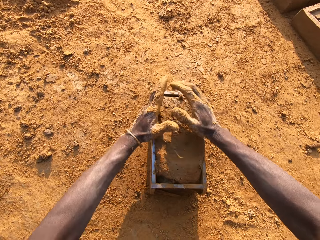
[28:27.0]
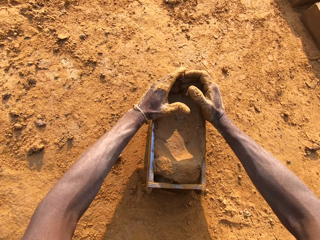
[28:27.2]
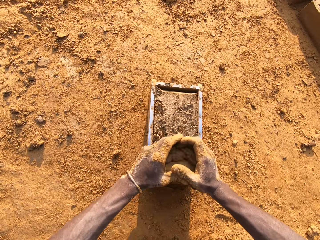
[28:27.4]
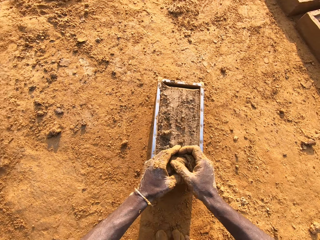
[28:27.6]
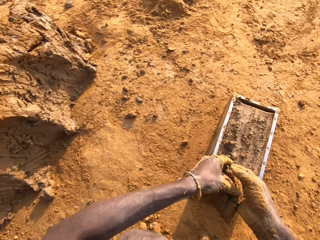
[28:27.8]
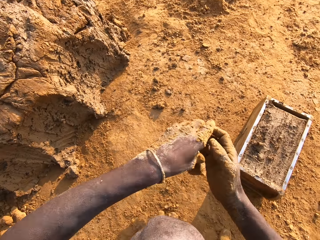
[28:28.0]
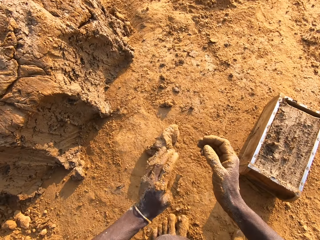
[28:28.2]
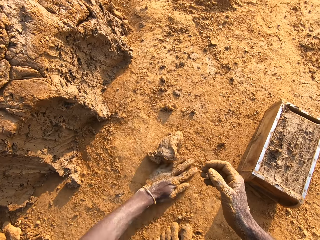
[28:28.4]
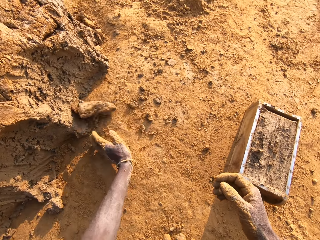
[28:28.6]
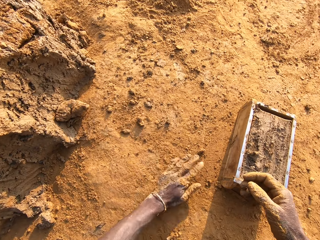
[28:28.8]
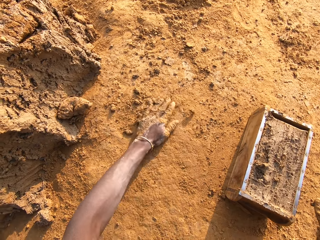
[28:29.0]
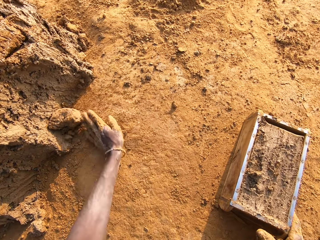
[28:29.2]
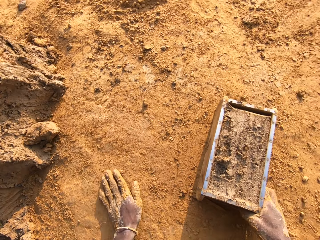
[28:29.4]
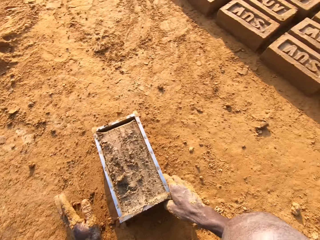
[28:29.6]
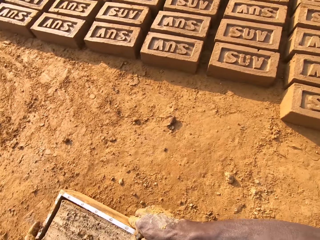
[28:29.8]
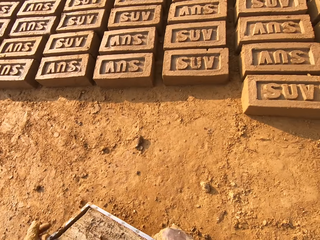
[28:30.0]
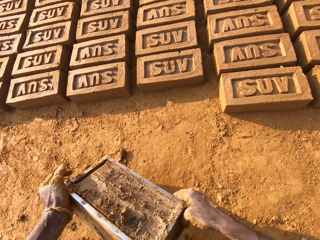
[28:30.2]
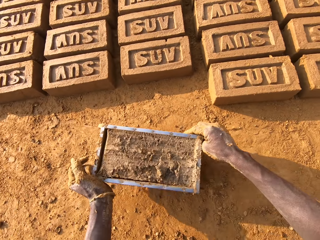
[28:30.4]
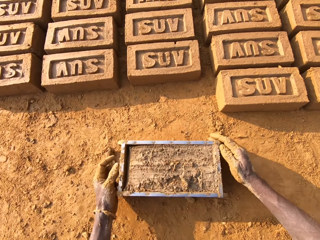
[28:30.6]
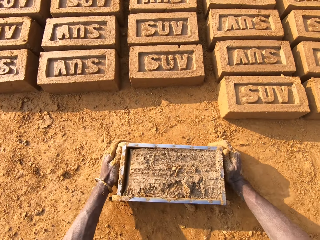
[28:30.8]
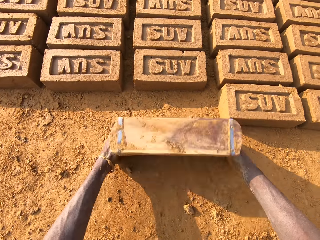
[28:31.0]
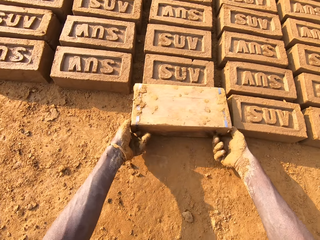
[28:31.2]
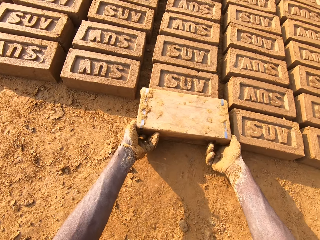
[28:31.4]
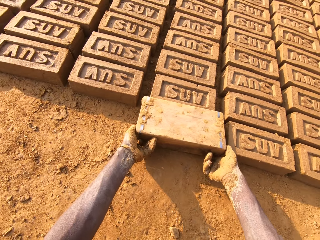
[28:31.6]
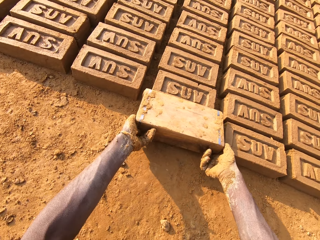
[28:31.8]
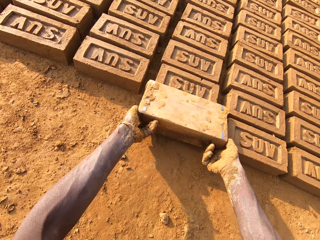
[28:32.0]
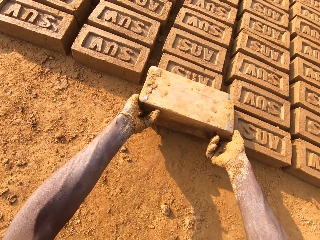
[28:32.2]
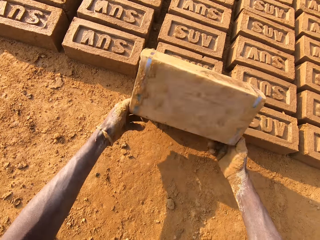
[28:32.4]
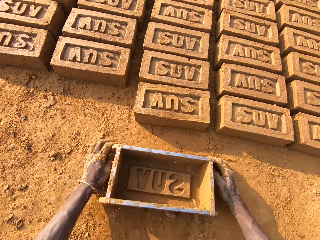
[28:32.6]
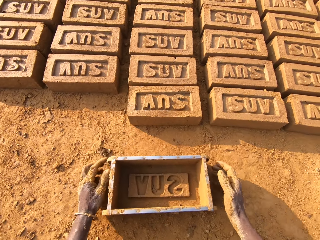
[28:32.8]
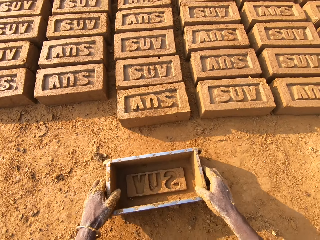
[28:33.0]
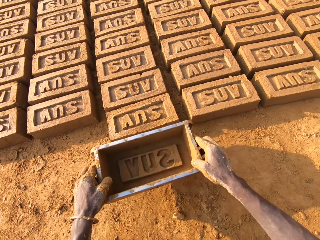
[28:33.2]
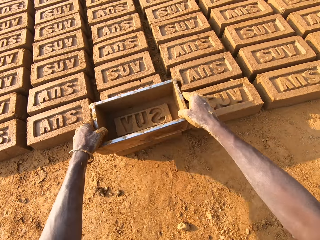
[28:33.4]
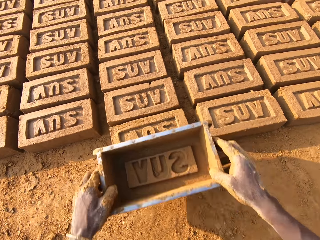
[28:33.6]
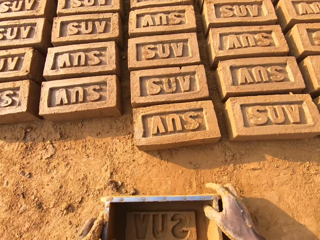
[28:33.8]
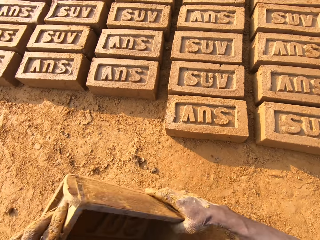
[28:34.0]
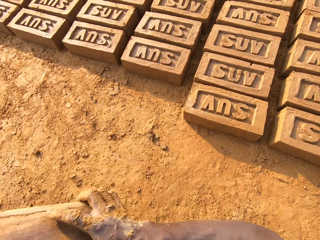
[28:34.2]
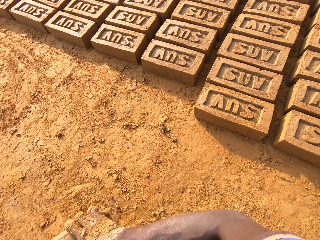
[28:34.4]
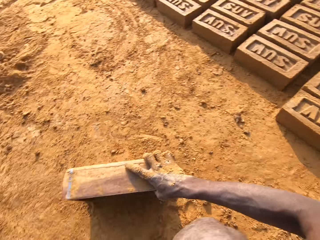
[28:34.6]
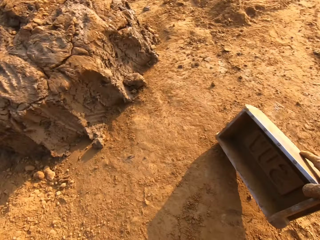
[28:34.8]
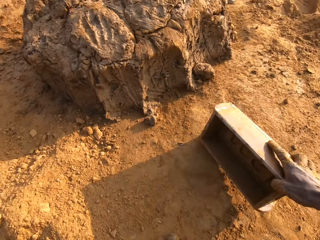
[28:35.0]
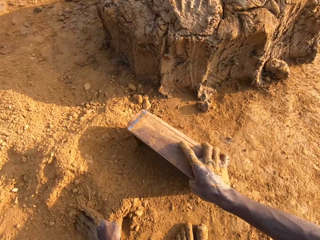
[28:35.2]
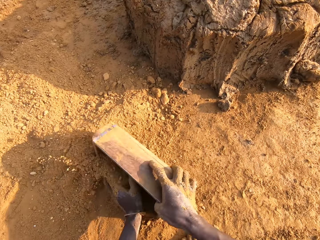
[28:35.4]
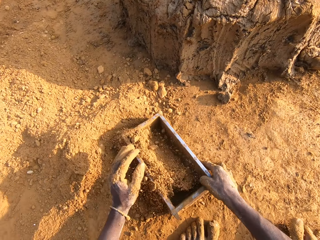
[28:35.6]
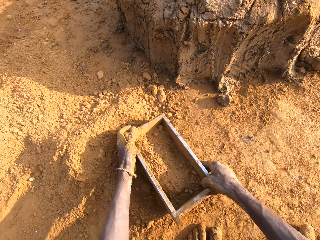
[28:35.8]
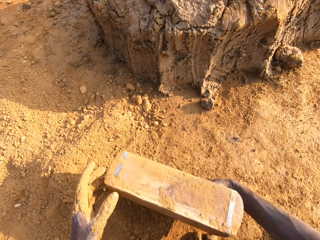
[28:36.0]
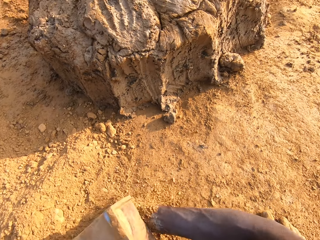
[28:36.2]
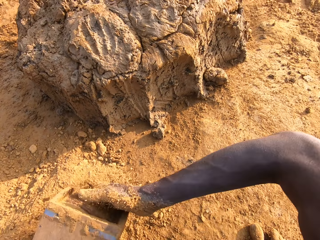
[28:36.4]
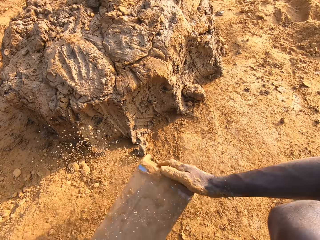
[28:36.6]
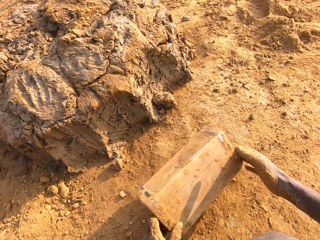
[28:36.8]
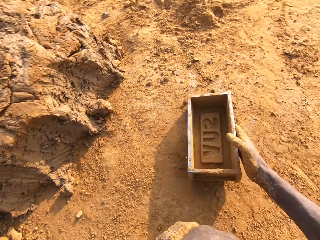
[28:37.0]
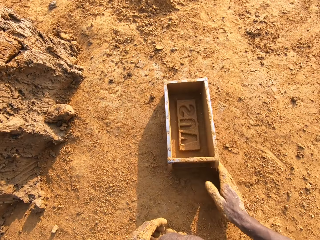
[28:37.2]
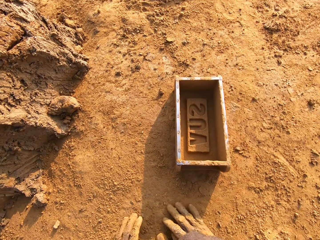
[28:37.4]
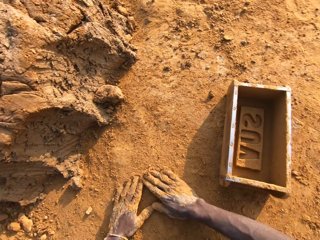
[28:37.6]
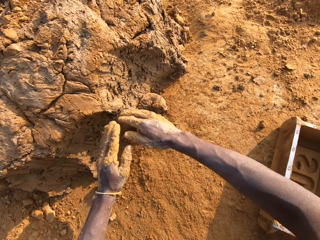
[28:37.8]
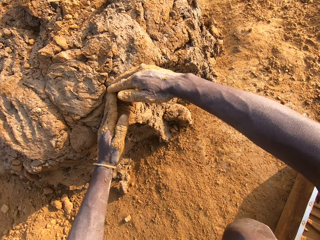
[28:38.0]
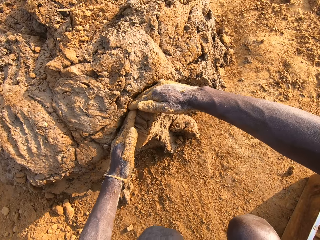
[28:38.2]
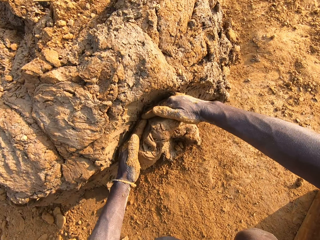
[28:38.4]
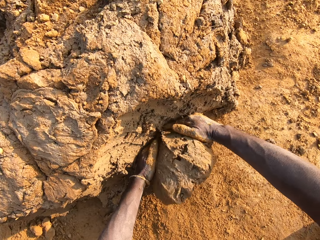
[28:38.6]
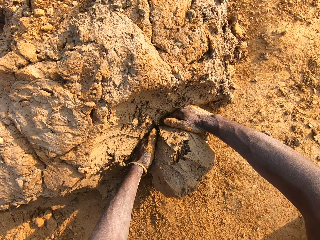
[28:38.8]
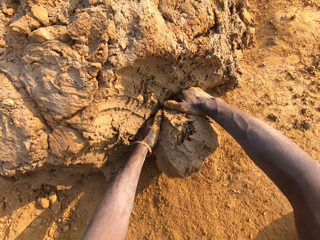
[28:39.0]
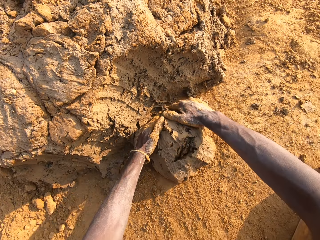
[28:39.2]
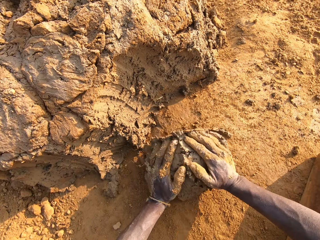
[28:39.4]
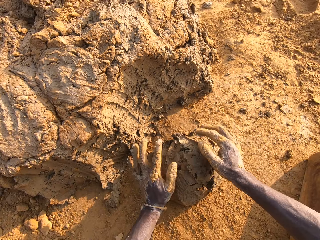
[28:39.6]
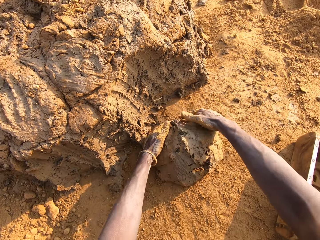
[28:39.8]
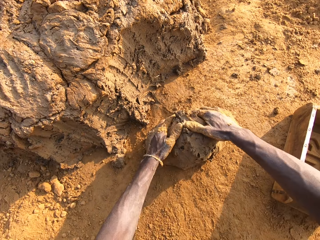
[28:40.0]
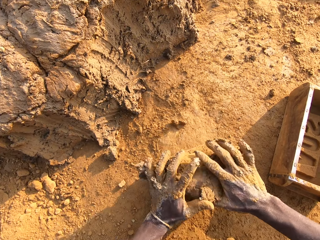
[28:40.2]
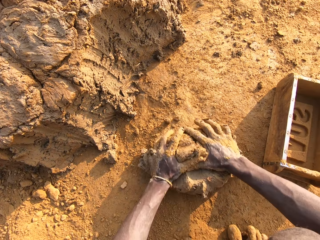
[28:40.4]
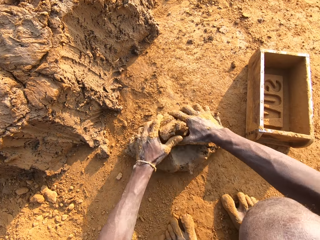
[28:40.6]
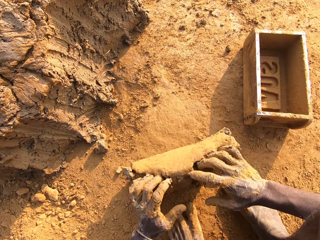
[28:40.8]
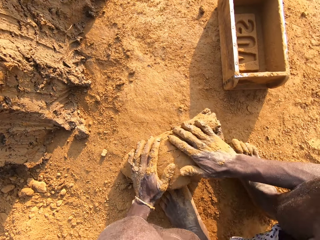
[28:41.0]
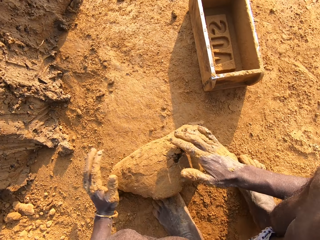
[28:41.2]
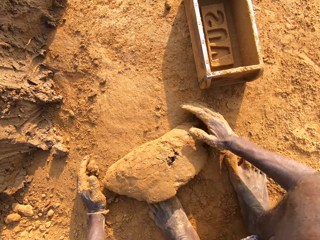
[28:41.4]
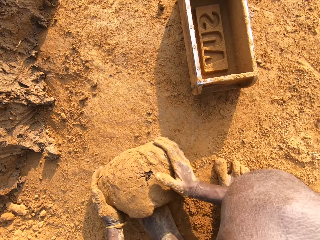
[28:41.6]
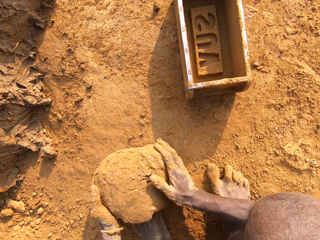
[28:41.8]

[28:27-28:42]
The camera wearer scrapes mortar or mud from the brick mold with his hands. He drops the mortar in his hand on the ground. He slides his left hand on the ground. He moves the brick mold closer to the bricks on the ground. He flips the brick mold upside down. He molds the brick. He removes the brick mold from the brick. He puts the brick mold on the ground. He picks up the brick mold from the ground. He taps the brick with the brick mold. He moves the brick mold to the sandy part. He packs sand with the brick mold. He pours out the sand from the brick mold on the ground. He puts the brick mold on the ground. He slides his hands on the ground. He cuts out the mortar from the heap of mortar with his hands. He puts the mud in the brick mold. He molds the mortar on the ground.

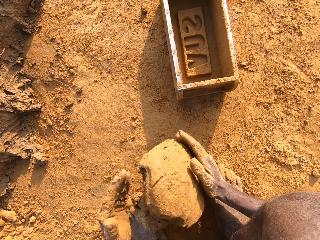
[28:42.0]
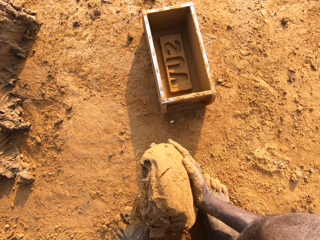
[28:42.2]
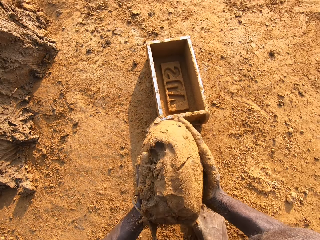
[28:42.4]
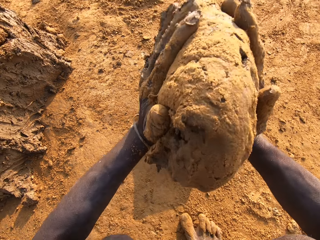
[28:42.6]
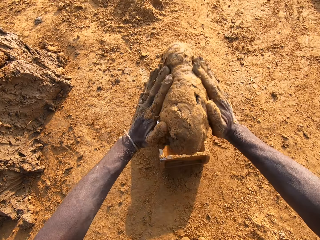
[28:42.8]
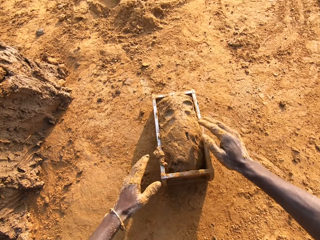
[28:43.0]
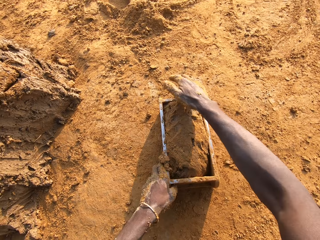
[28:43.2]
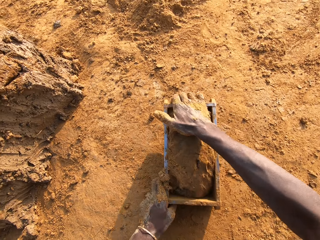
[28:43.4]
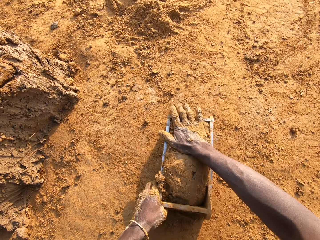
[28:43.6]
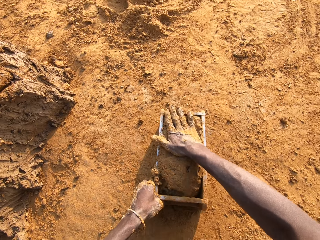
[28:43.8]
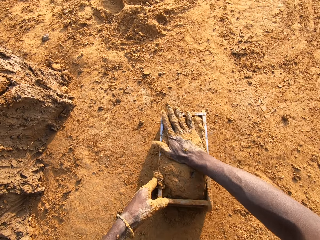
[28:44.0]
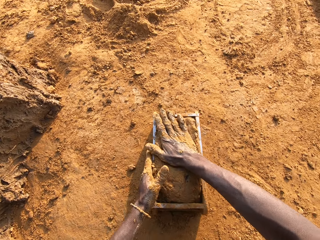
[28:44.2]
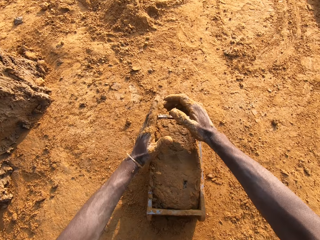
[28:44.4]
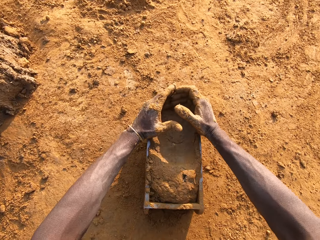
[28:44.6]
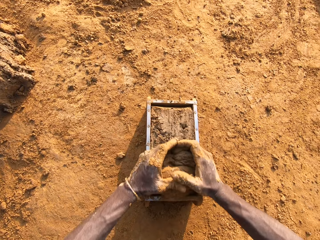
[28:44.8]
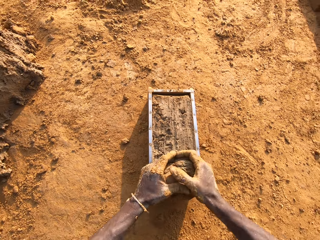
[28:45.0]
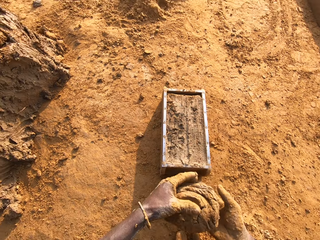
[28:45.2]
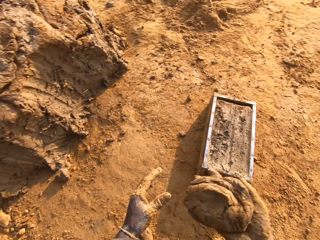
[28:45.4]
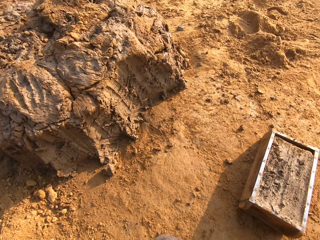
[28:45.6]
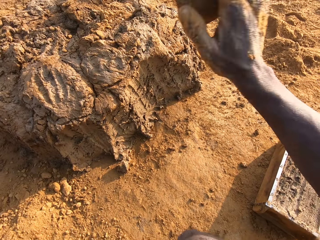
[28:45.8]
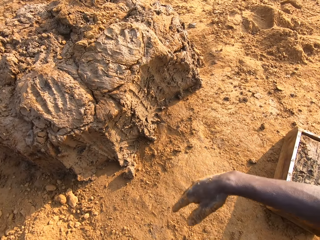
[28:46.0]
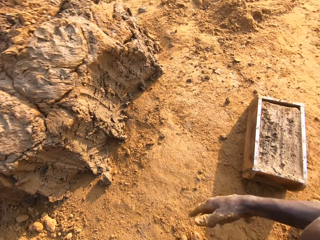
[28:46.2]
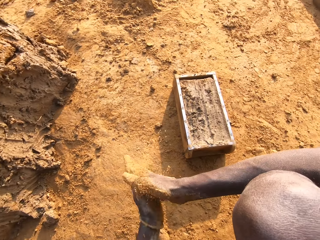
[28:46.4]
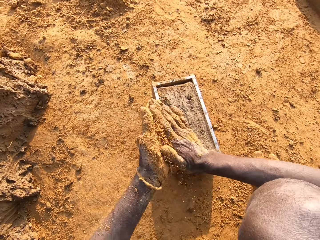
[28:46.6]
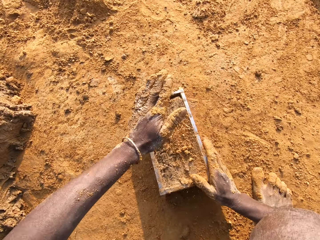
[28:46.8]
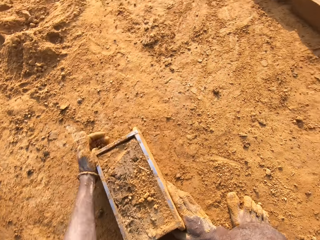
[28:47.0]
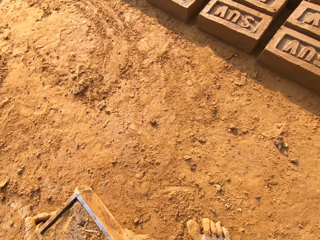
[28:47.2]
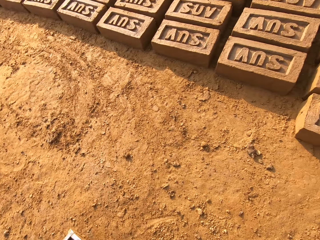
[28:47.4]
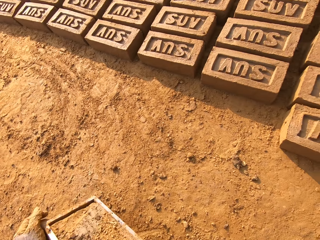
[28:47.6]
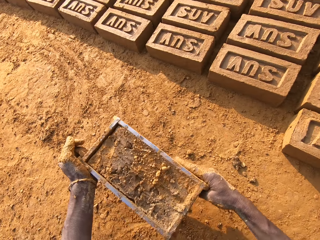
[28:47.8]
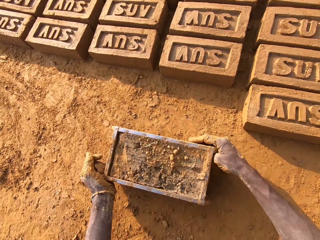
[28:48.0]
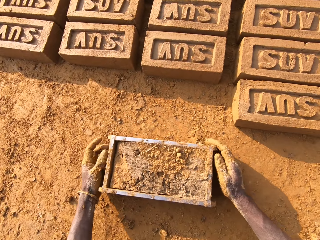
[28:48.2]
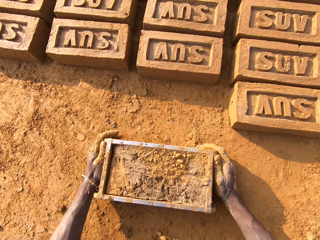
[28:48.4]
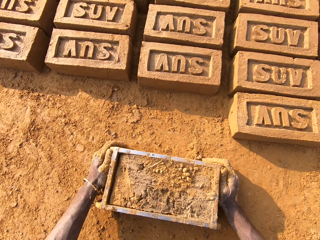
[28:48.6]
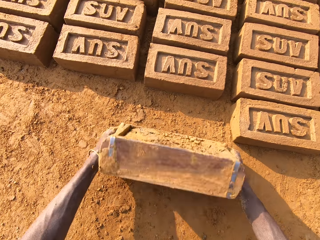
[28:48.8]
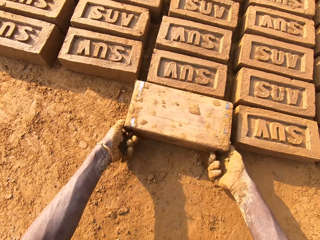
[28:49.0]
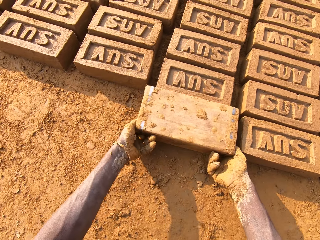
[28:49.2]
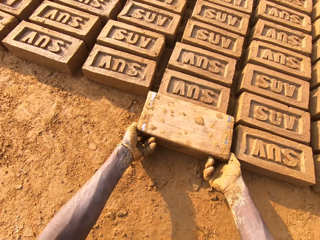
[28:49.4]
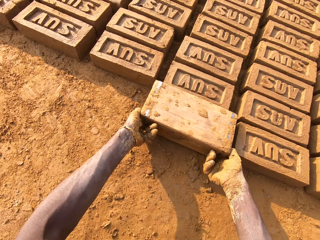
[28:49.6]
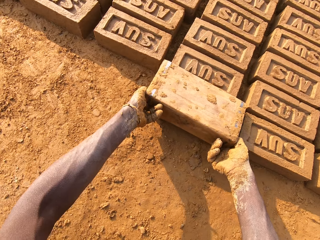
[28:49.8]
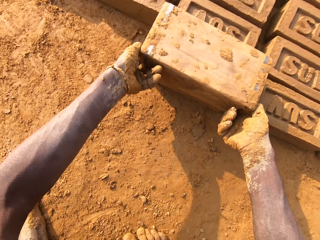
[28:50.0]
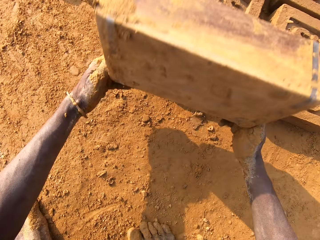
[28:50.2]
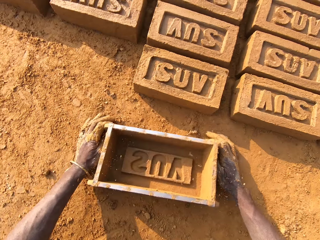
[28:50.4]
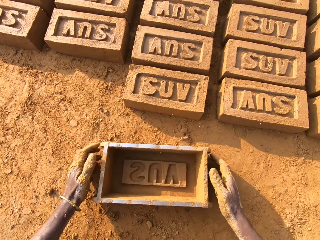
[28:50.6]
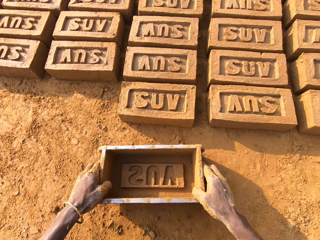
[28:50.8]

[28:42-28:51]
The camera wearer loads the mortar into the brick mold. He scrapes the mortar from the brick mold with his hands. He drops the mortar in his hand on the heap of mortar. He packs sand with his left hand and rubs his hands against each other. He pours the sand from his hand on the mortar in the brick mold. He moves the brick mold closer to the bricks on the ground. He puts the brick mold on the ground. He flips the brick mold upside down. He molds the brick. He removes the brick mold from the brick.
